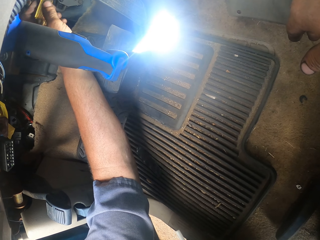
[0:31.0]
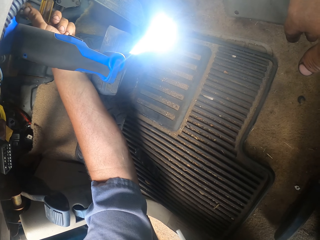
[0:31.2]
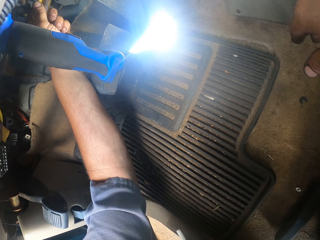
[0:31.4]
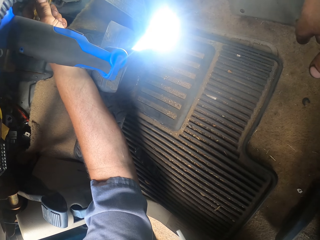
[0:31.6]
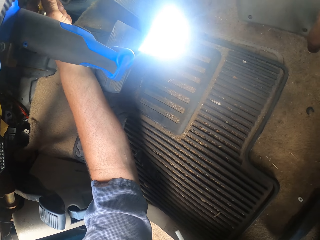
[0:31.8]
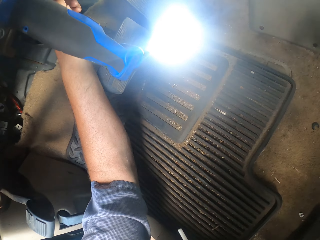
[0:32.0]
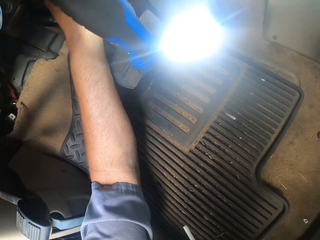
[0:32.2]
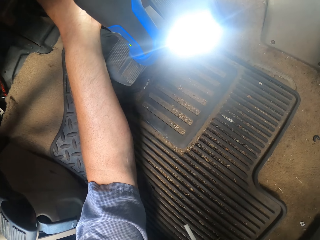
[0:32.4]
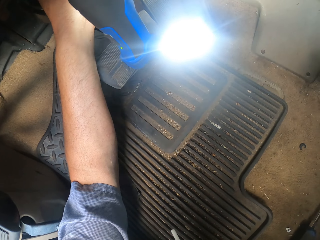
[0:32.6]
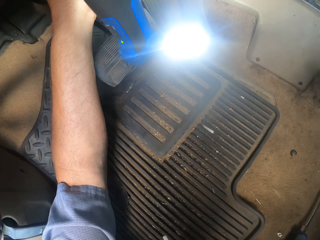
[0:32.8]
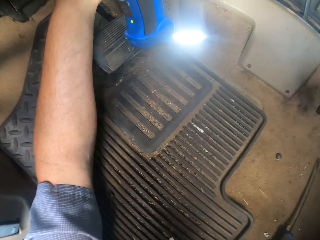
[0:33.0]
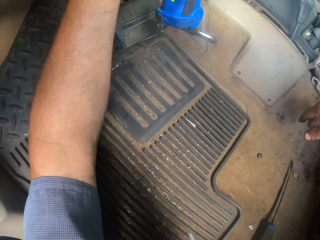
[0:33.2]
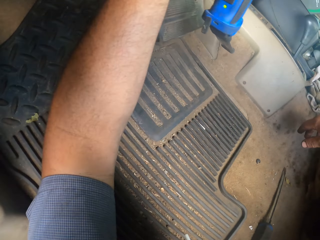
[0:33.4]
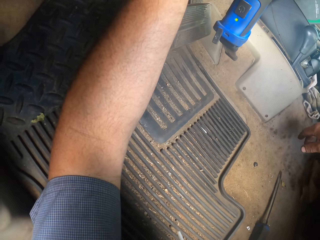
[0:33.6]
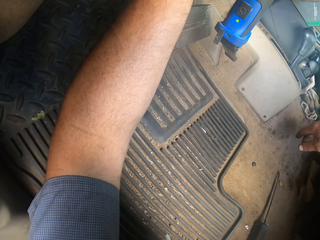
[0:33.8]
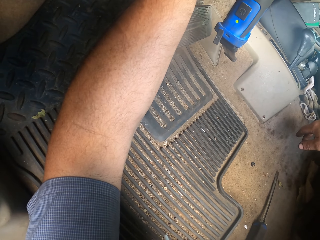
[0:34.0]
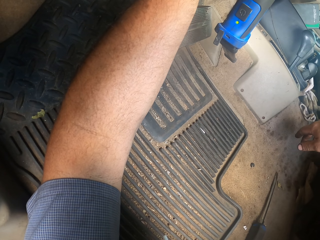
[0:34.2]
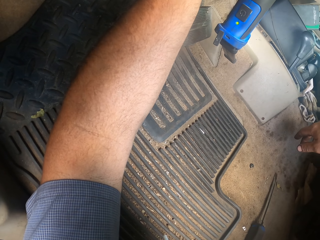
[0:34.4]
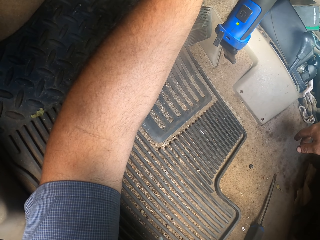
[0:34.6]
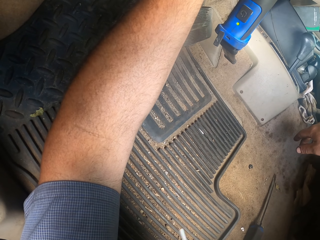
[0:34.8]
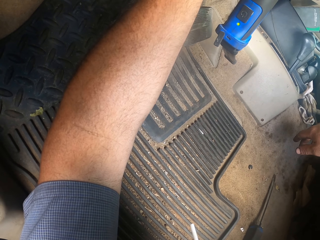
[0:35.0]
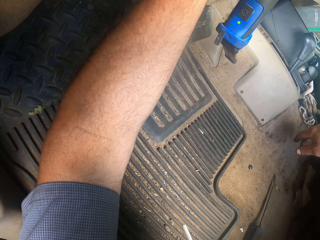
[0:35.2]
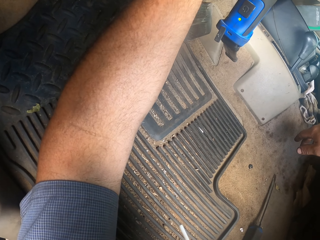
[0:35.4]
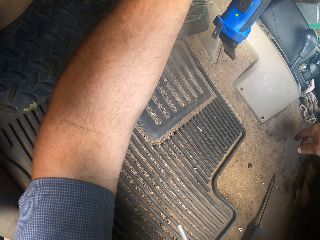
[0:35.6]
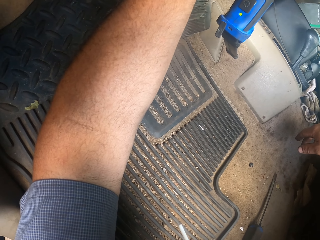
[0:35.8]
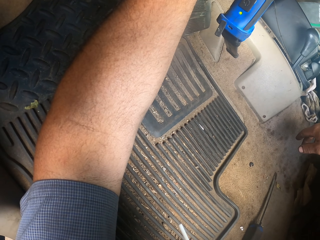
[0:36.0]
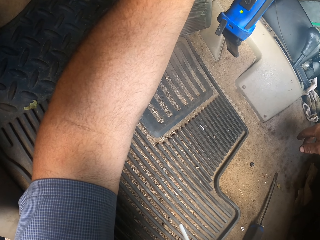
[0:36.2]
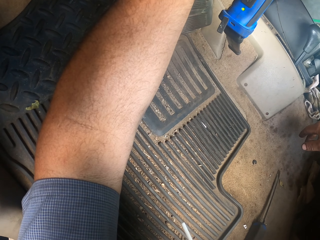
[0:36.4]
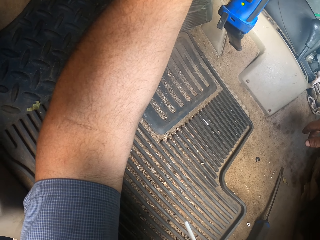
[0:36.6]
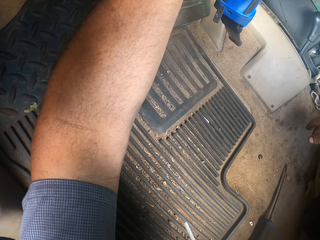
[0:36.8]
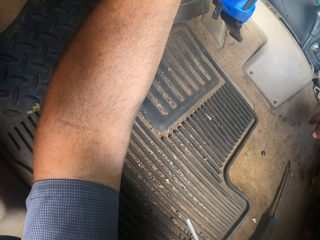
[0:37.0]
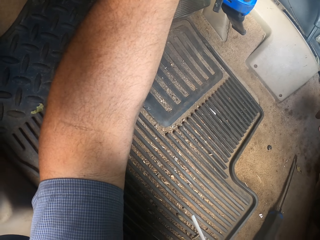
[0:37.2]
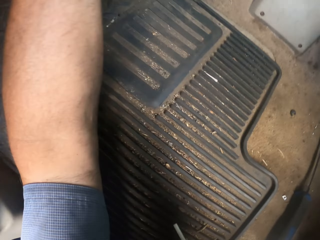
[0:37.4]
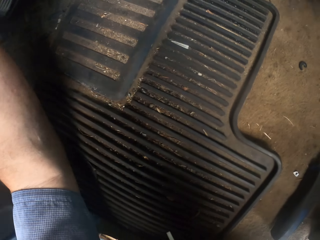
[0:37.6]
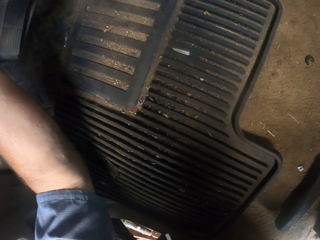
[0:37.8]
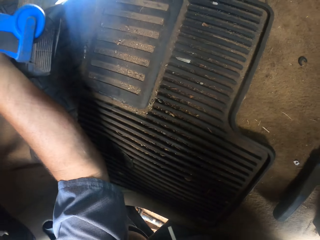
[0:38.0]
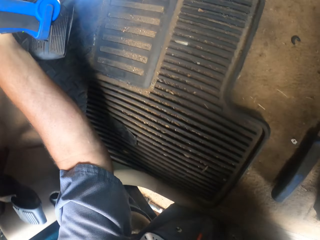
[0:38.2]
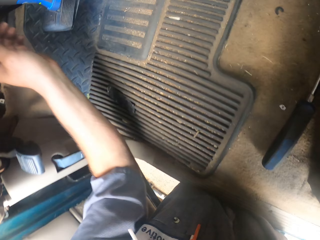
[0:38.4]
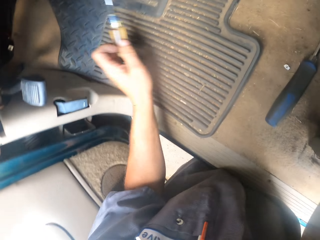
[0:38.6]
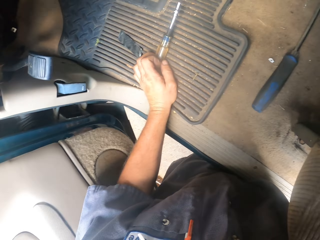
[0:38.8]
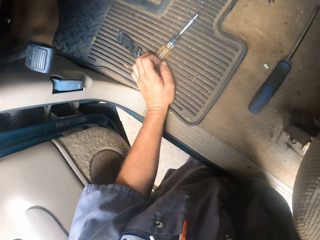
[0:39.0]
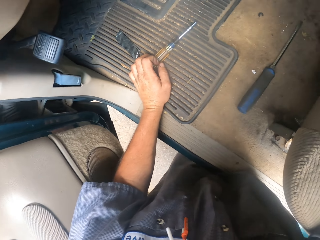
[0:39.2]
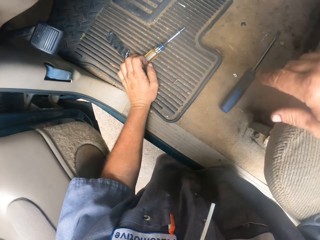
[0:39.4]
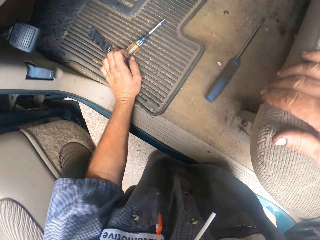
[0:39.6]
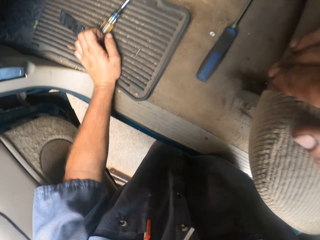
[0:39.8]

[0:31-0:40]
The camera wearer places a screw driver on the car mat.

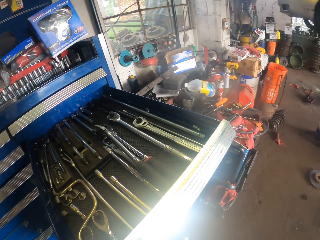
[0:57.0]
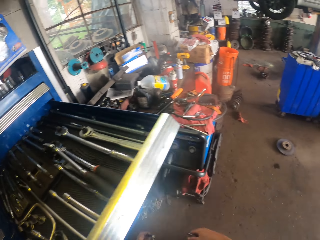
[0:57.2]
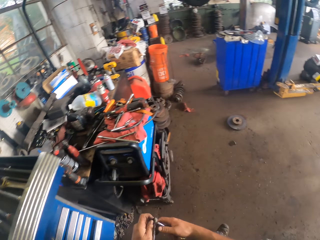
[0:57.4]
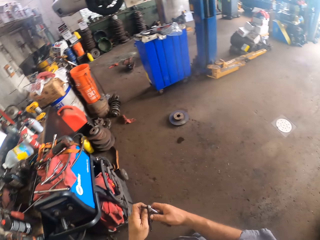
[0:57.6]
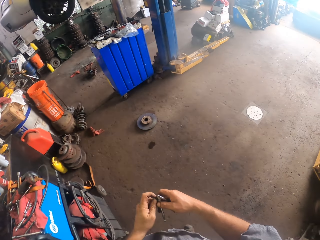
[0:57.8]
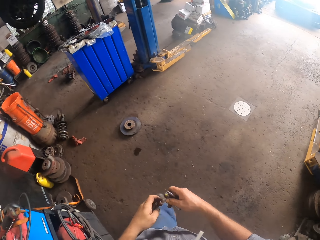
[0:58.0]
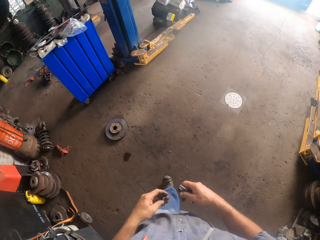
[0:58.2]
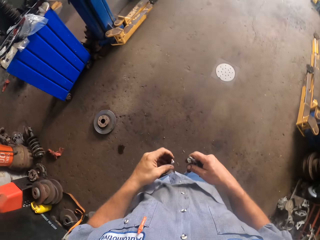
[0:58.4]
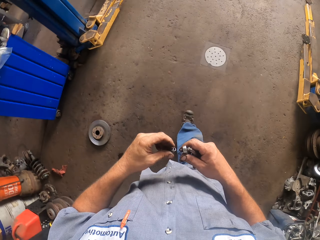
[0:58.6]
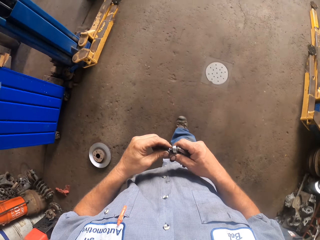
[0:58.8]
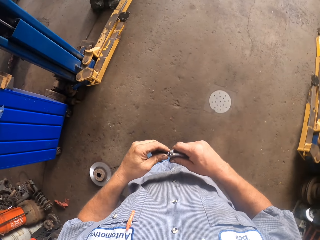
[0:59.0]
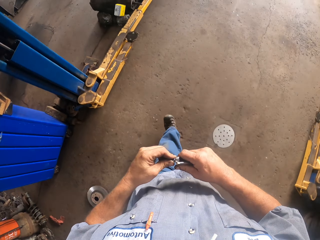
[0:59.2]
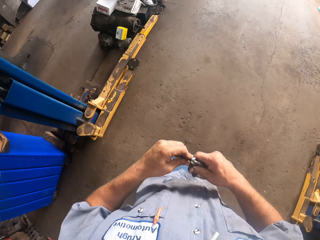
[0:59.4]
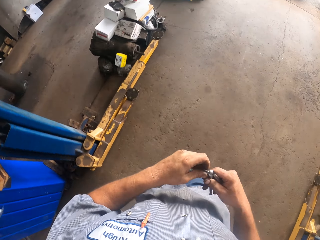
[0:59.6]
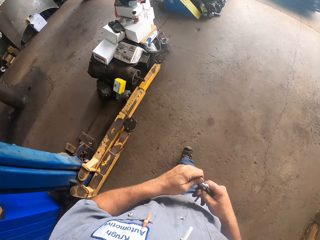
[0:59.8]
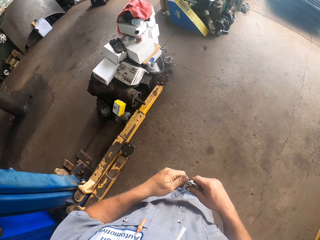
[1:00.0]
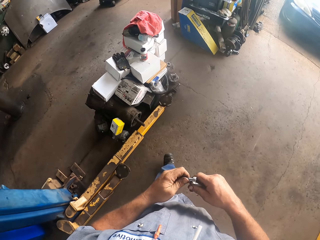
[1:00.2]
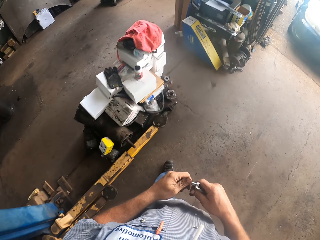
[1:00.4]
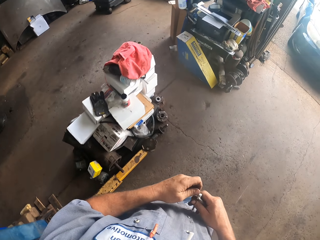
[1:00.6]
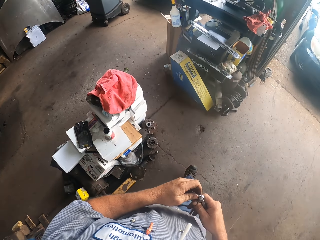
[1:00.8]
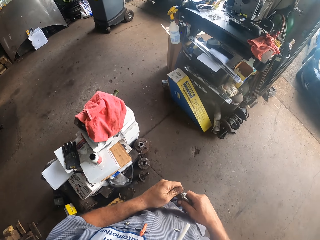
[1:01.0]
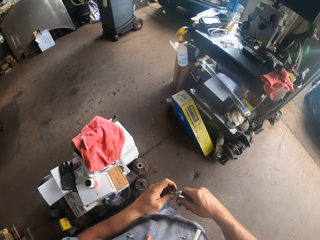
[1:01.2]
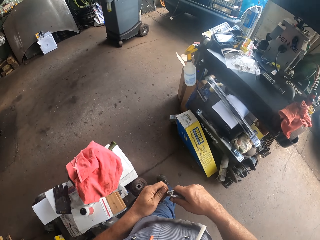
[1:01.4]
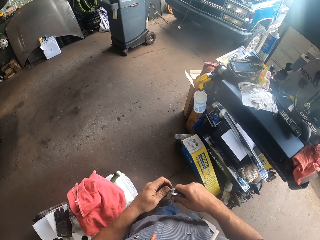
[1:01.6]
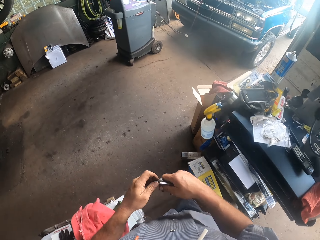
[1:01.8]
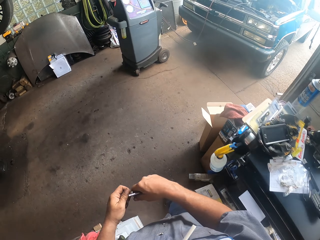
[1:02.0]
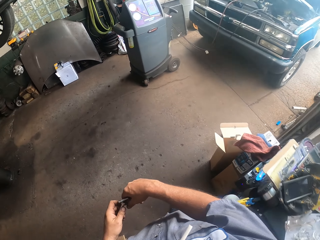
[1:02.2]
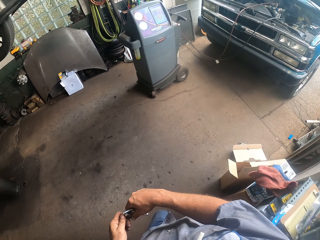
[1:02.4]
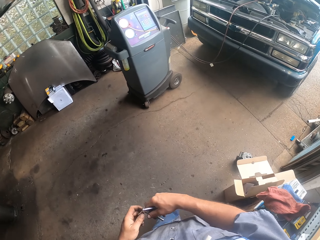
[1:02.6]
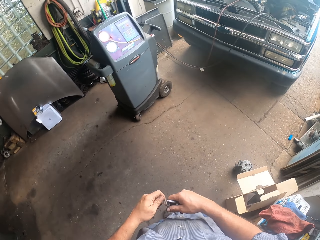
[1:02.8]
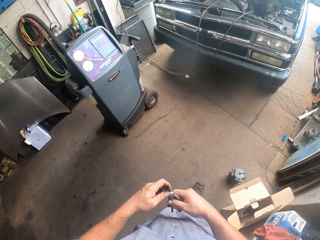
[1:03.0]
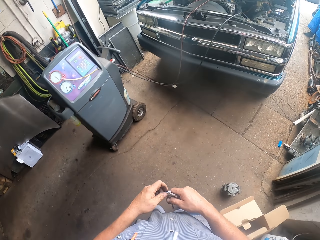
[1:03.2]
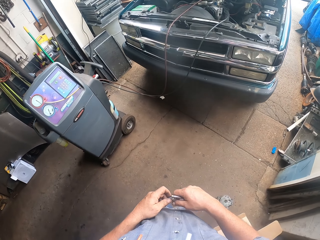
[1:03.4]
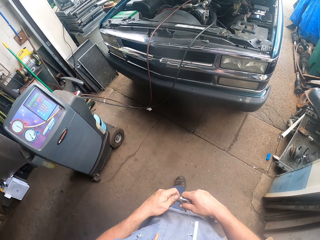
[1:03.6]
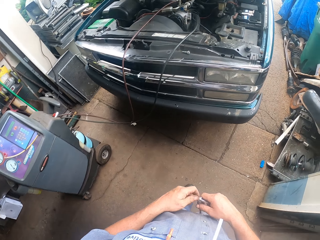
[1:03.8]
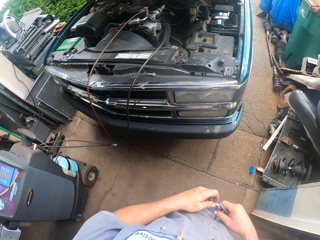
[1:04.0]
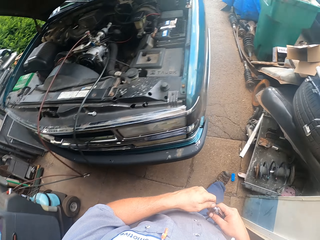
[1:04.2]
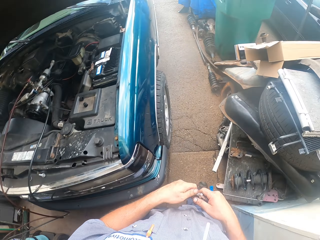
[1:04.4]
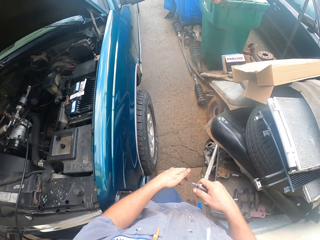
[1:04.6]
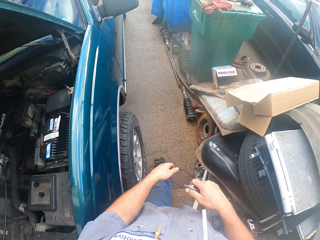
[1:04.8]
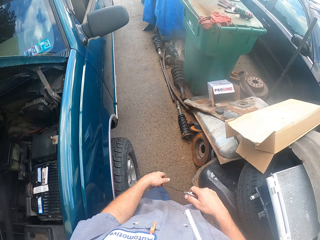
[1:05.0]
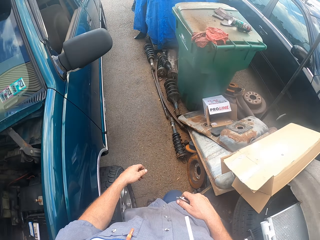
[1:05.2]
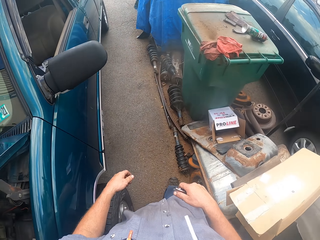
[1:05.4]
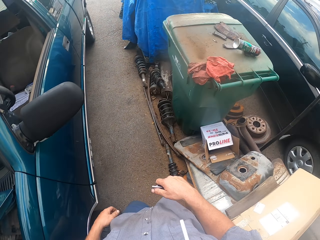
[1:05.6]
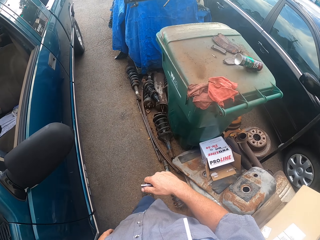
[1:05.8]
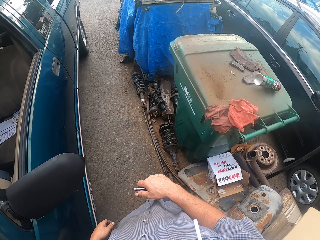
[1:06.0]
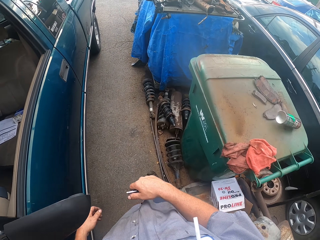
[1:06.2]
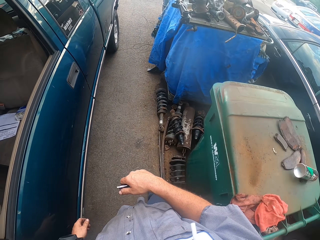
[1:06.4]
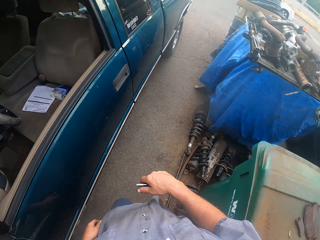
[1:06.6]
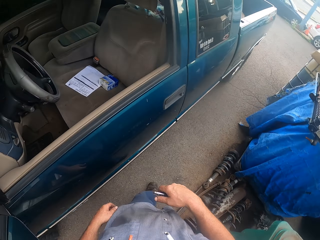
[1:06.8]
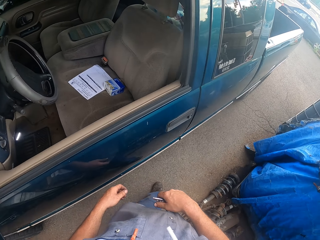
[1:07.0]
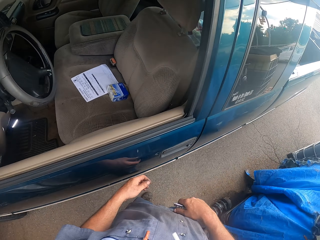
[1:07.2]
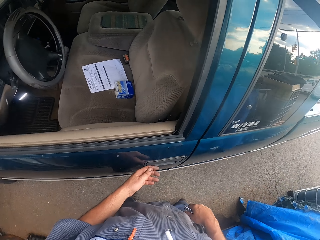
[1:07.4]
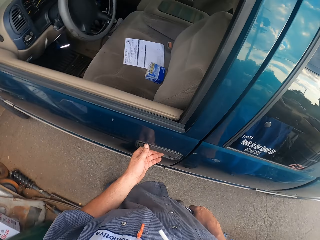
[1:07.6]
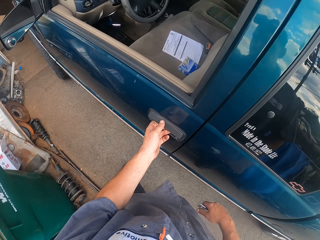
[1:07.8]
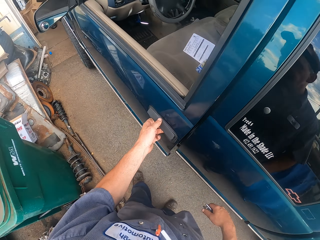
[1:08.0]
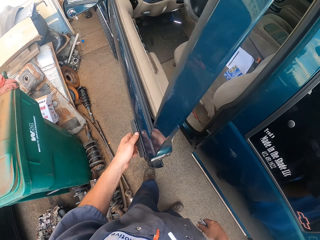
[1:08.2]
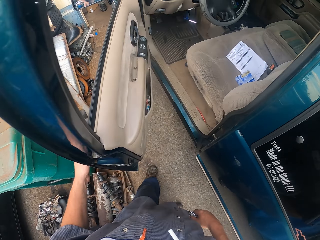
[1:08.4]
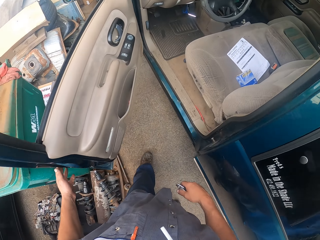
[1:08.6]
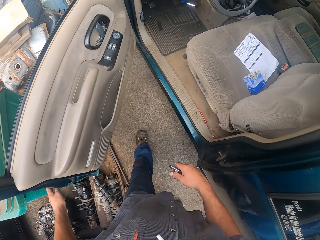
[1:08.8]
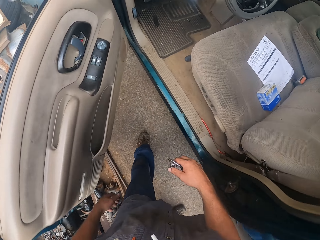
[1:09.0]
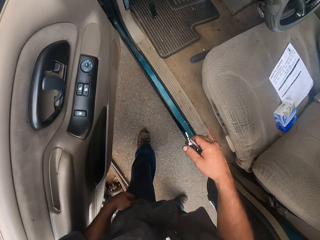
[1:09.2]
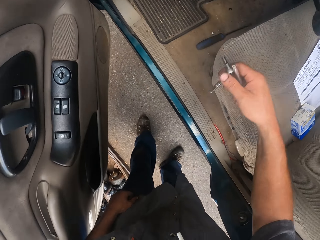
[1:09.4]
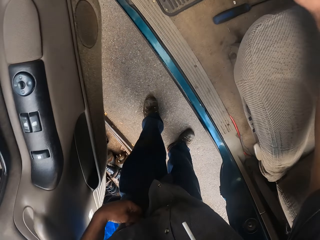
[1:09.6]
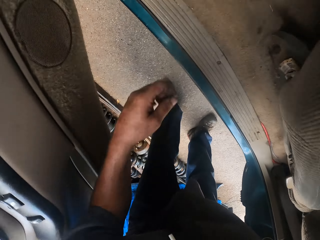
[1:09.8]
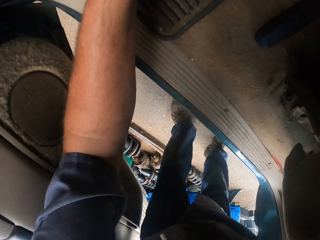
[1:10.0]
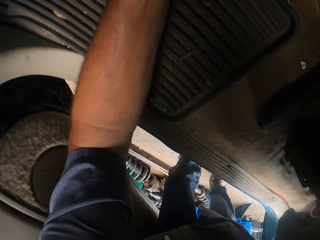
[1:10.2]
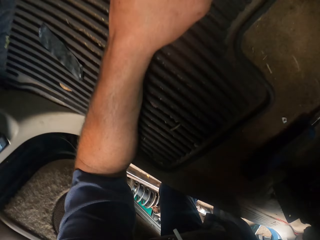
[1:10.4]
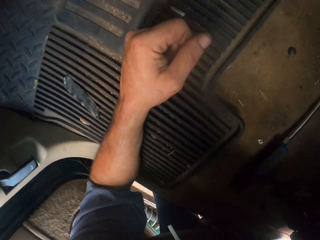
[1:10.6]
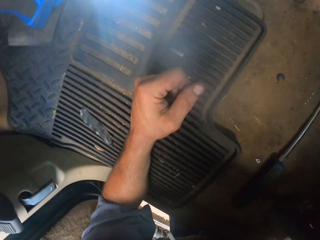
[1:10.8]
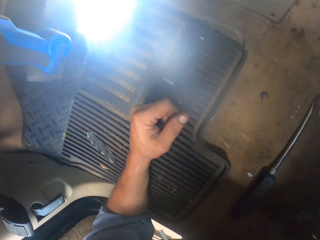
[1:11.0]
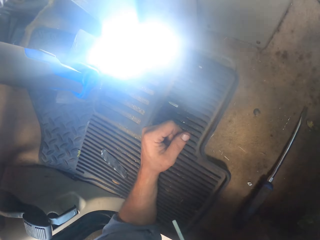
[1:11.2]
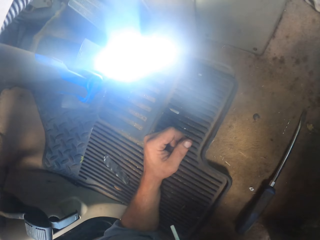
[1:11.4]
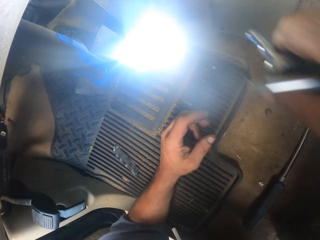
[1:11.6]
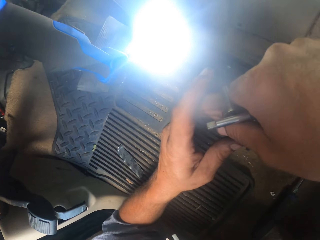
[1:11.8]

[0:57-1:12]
The camera wearer walks in the garage. They hold a screw with the right hand. They adjust the spanner. They fix the screw with hands. They open the car door. They get in the car. They bend on the car door.
